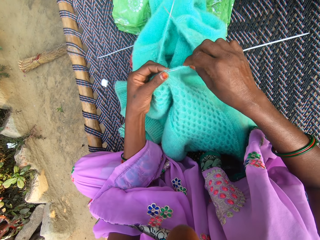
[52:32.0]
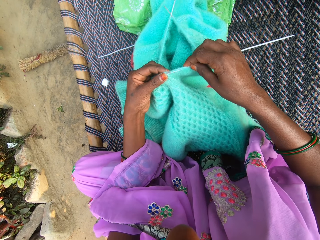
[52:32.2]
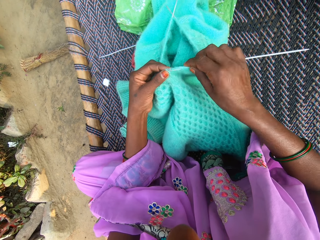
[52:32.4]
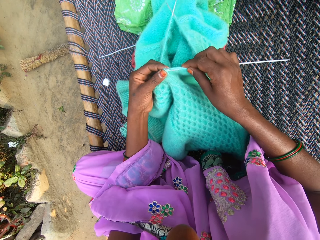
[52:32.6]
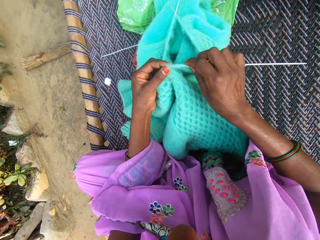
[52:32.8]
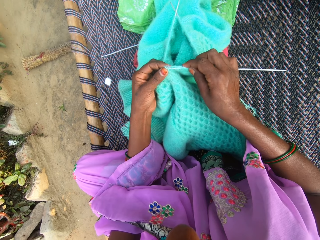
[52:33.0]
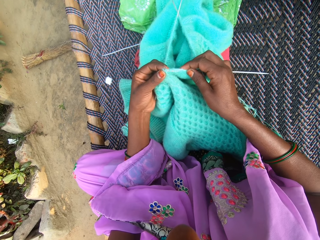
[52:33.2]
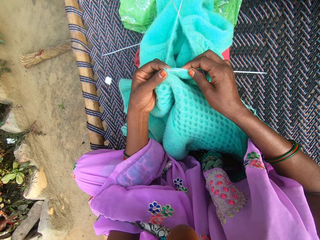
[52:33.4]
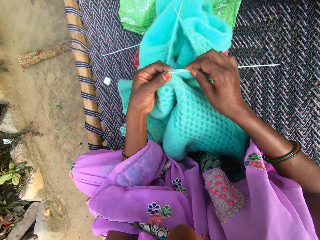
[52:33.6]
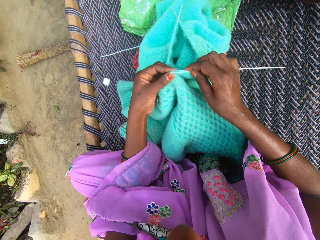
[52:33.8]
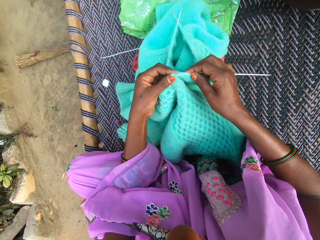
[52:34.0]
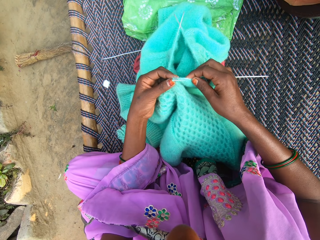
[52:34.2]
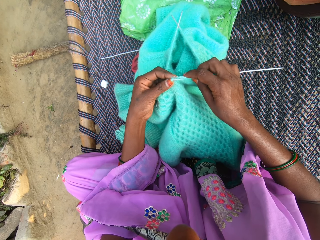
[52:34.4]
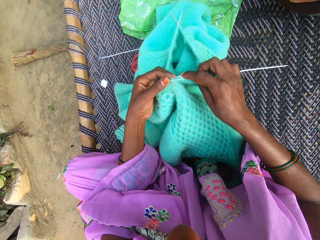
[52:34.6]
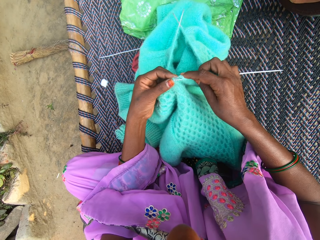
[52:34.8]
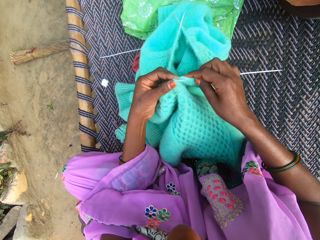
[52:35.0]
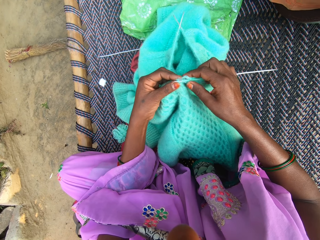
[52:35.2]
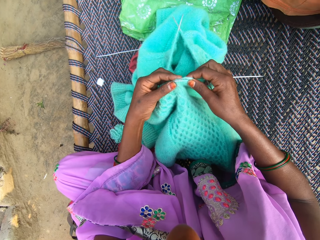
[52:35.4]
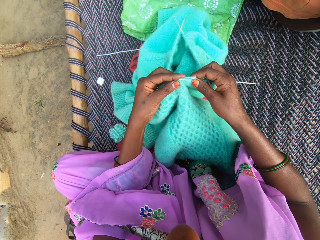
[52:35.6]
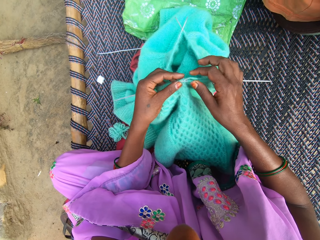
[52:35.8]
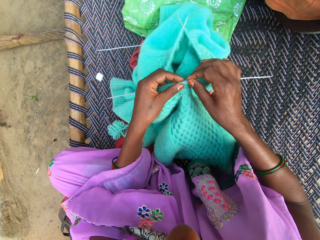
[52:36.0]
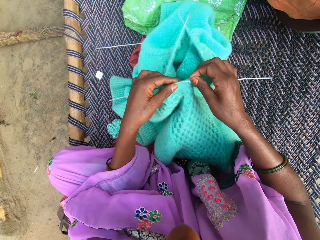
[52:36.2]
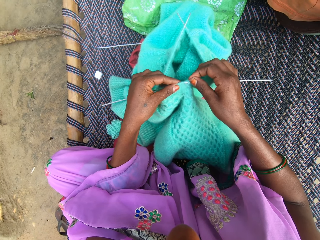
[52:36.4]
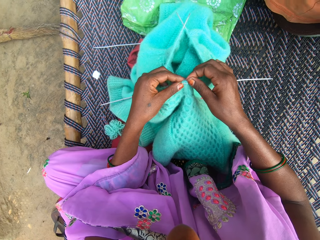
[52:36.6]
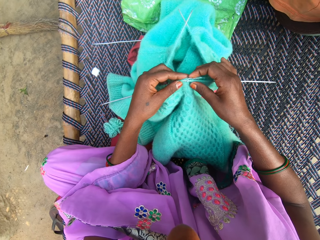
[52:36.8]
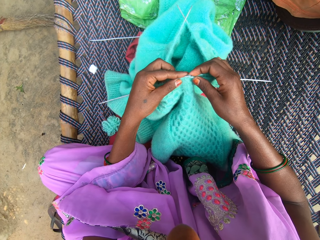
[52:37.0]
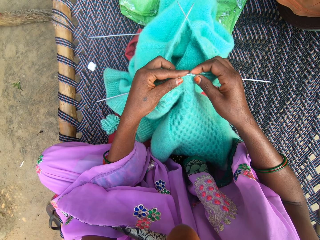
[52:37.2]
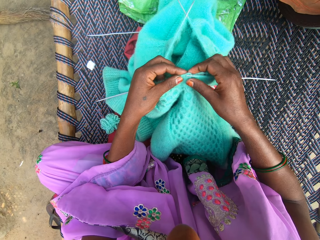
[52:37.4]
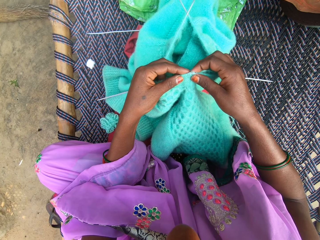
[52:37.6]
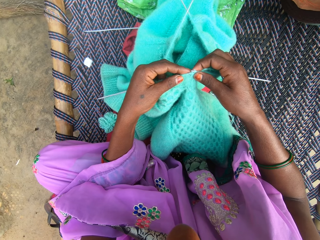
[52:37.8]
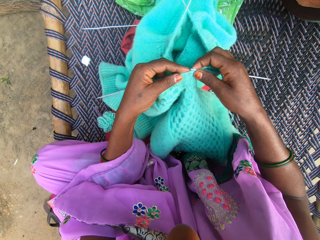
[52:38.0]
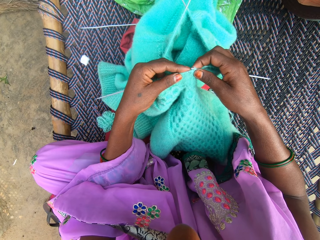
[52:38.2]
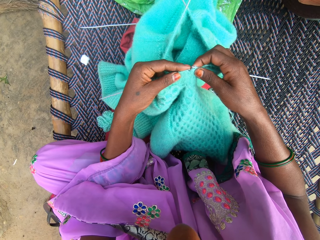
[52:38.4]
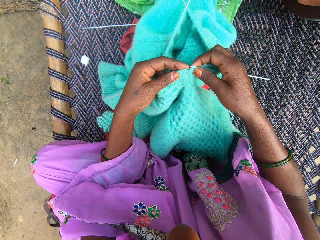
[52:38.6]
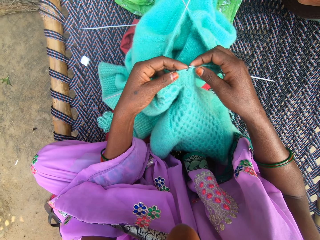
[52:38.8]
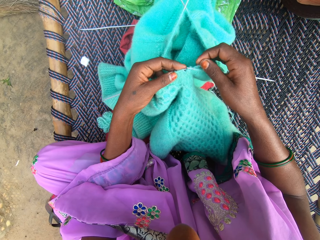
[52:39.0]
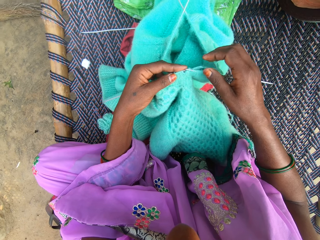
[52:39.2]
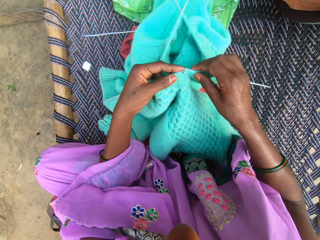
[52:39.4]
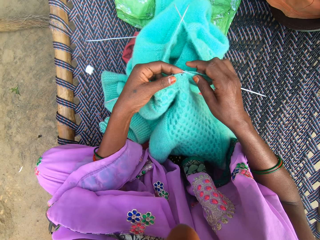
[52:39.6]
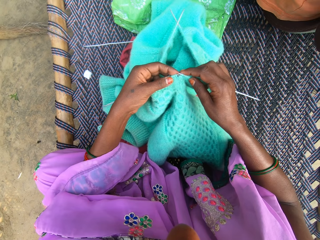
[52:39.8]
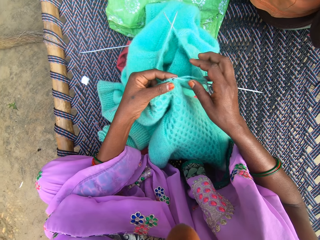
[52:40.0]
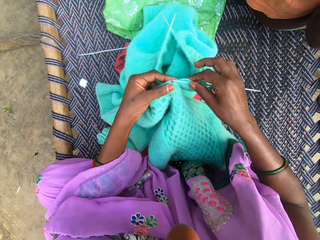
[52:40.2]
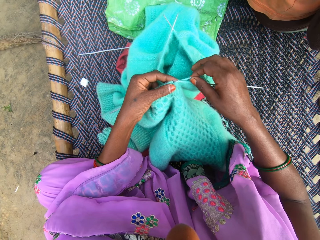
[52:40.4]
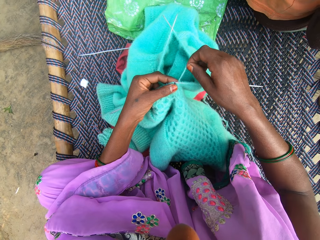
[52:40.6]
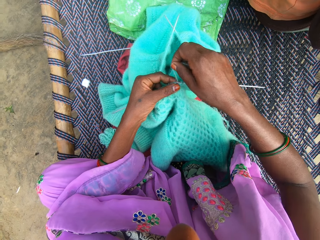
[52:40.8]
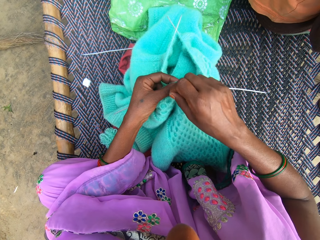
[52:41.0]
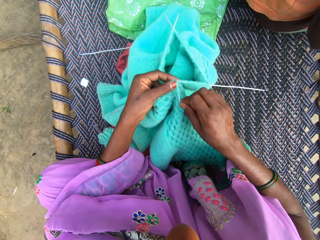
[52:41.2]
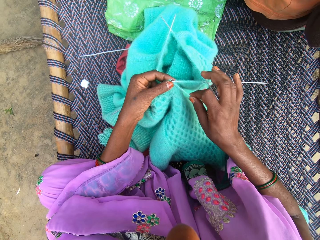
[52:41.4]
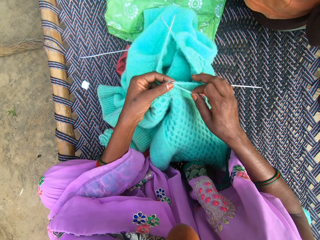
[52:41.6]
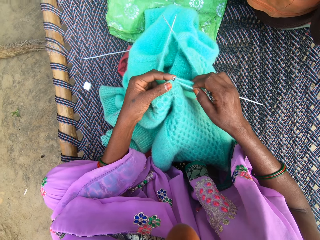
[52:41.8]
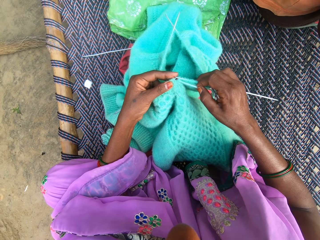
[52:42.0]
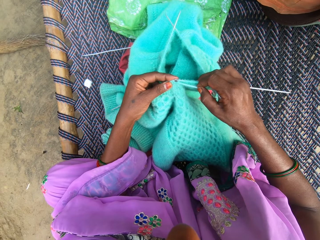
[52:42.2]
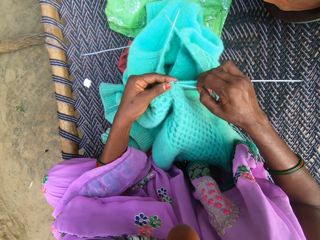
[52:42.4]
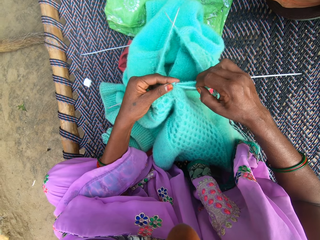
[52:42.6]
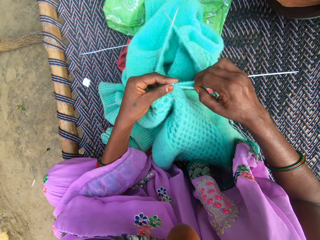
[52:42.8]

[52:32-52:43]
The camera wearer aligns the fabric. They sew the fabric.

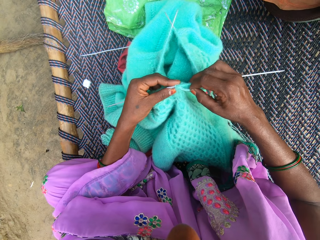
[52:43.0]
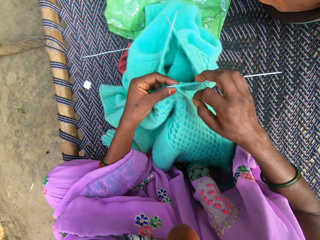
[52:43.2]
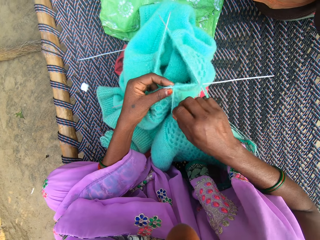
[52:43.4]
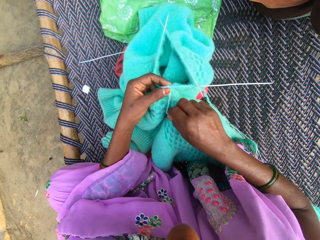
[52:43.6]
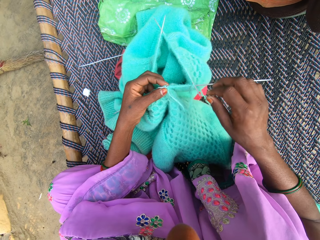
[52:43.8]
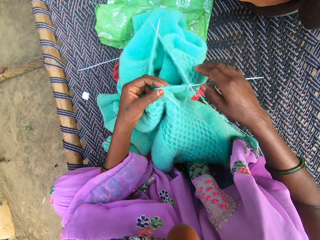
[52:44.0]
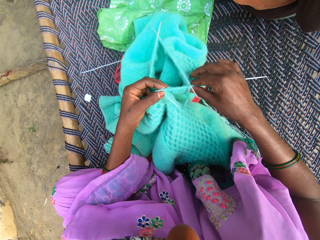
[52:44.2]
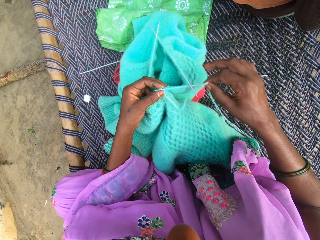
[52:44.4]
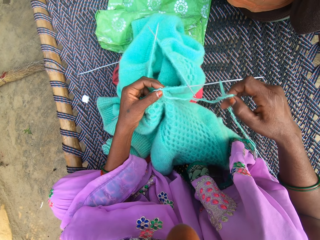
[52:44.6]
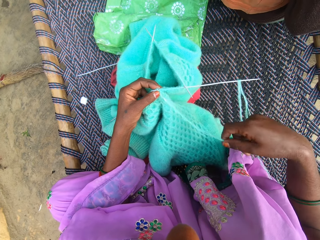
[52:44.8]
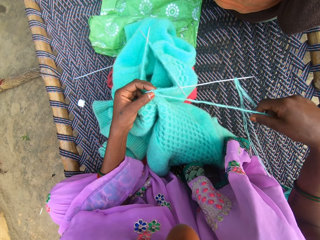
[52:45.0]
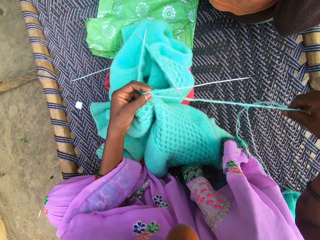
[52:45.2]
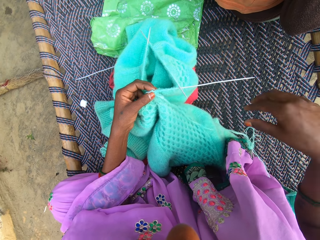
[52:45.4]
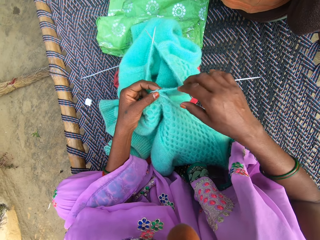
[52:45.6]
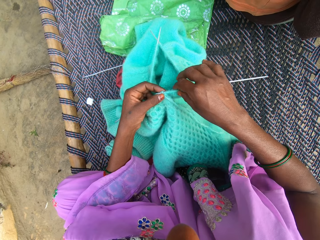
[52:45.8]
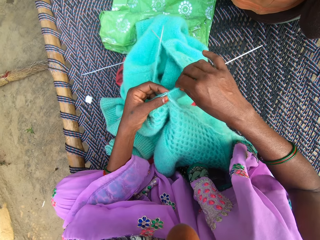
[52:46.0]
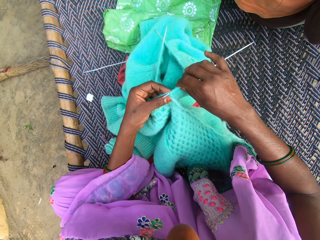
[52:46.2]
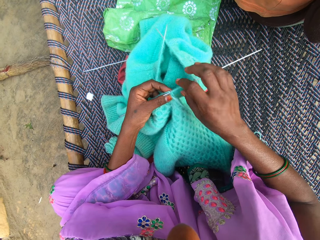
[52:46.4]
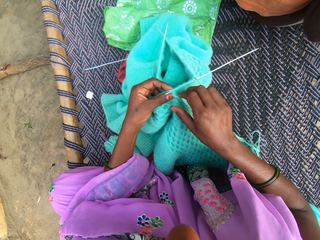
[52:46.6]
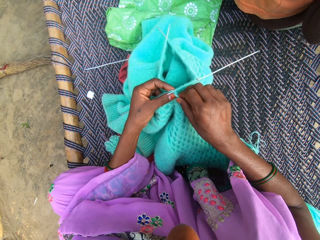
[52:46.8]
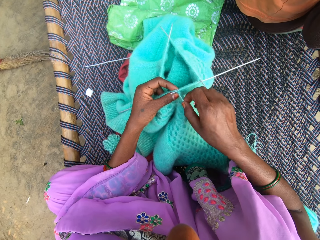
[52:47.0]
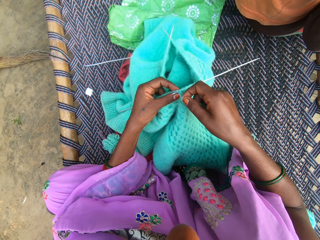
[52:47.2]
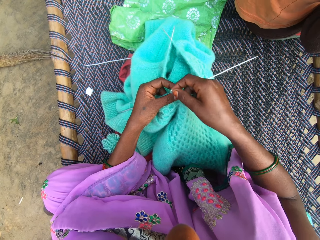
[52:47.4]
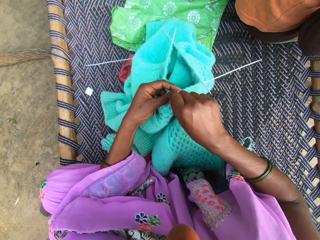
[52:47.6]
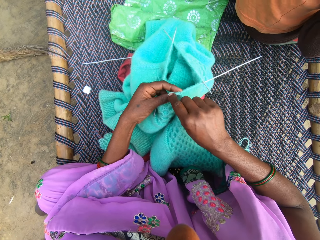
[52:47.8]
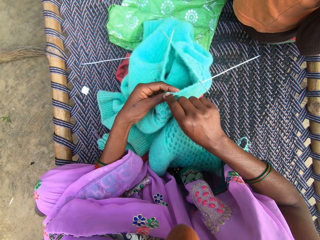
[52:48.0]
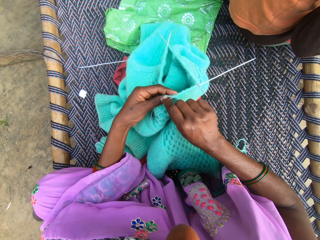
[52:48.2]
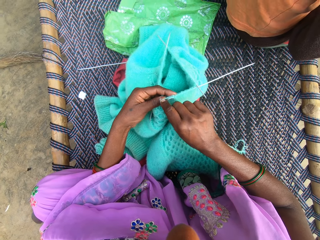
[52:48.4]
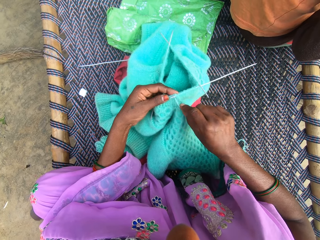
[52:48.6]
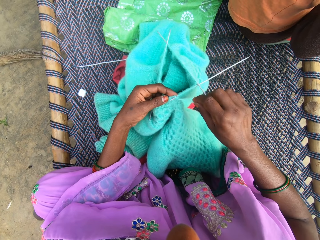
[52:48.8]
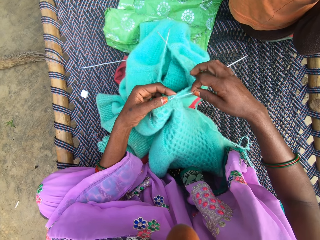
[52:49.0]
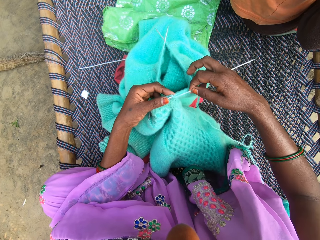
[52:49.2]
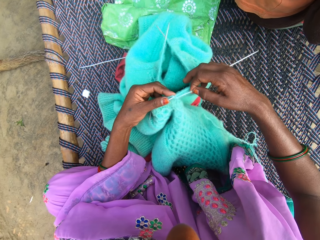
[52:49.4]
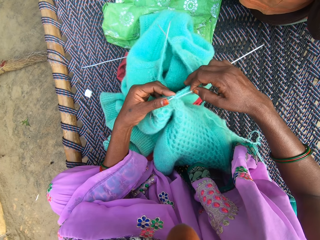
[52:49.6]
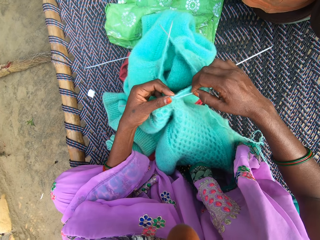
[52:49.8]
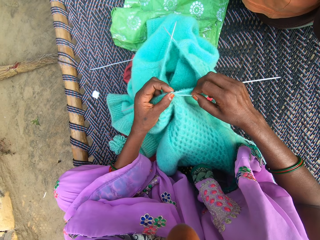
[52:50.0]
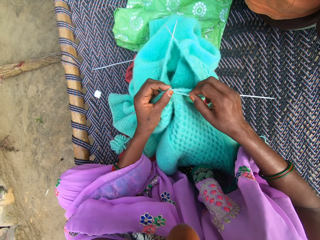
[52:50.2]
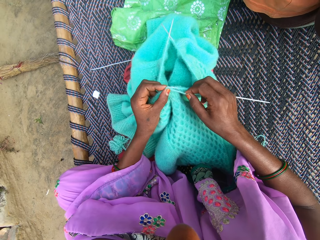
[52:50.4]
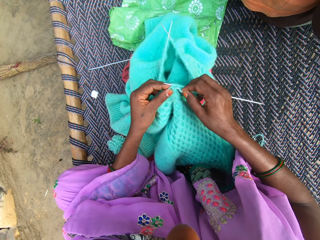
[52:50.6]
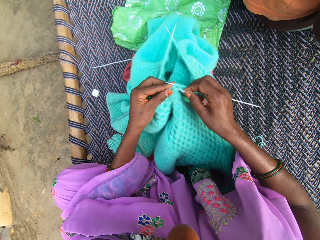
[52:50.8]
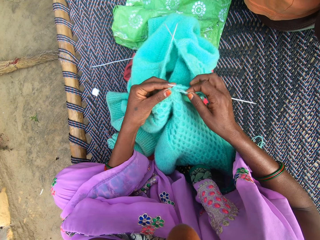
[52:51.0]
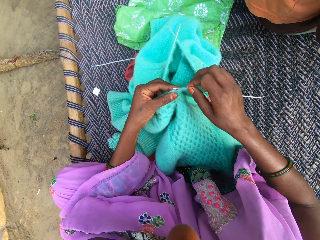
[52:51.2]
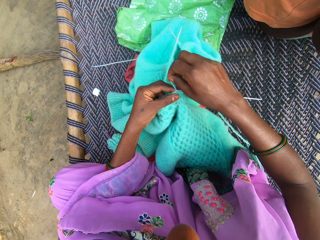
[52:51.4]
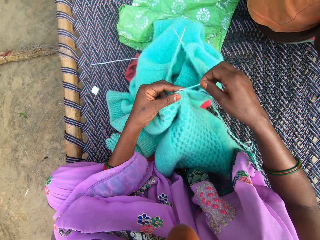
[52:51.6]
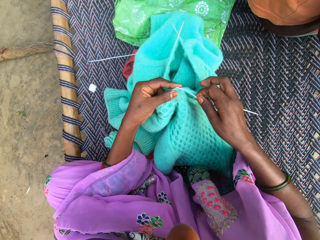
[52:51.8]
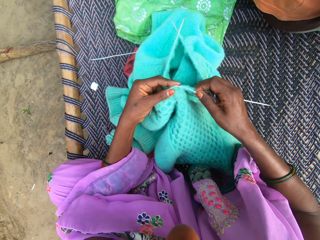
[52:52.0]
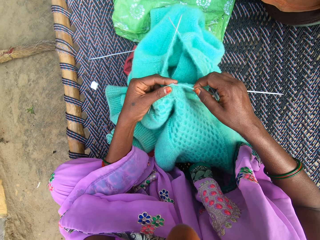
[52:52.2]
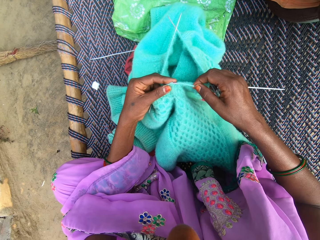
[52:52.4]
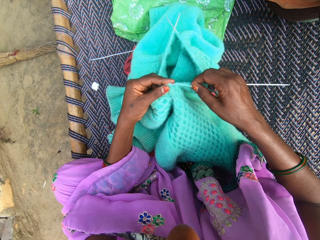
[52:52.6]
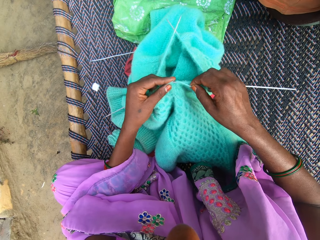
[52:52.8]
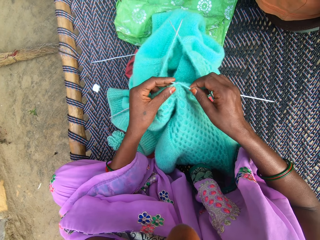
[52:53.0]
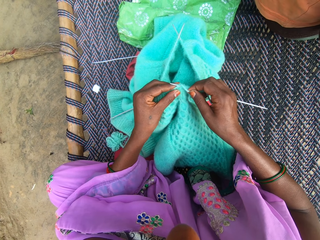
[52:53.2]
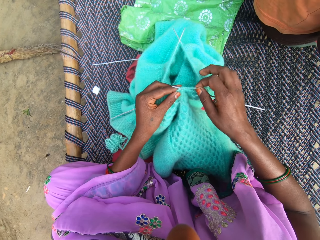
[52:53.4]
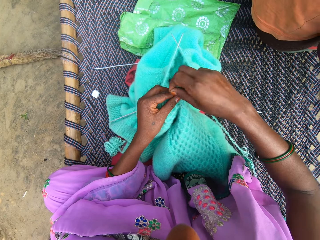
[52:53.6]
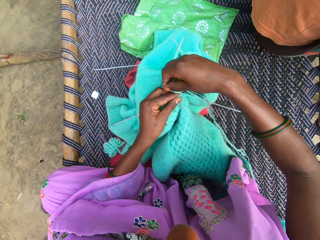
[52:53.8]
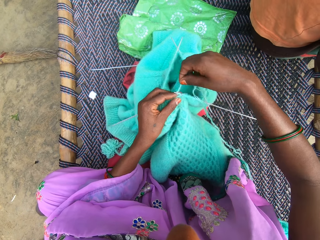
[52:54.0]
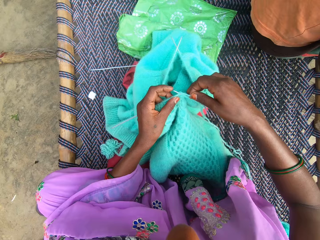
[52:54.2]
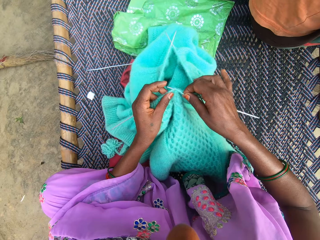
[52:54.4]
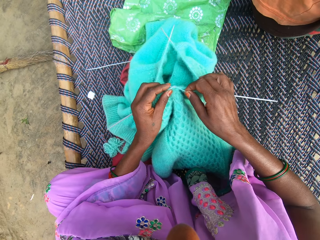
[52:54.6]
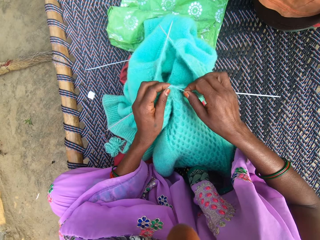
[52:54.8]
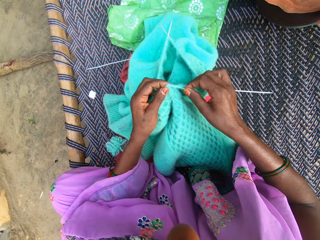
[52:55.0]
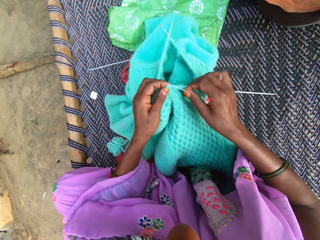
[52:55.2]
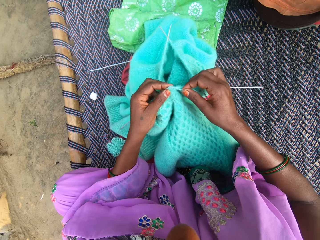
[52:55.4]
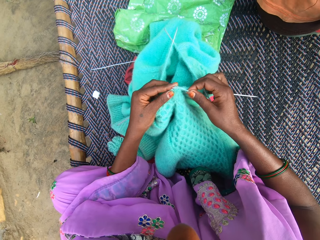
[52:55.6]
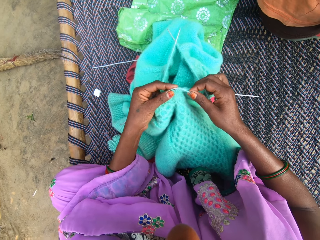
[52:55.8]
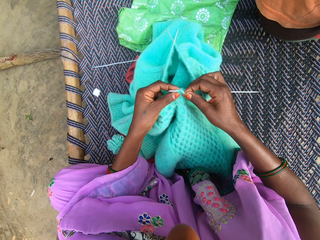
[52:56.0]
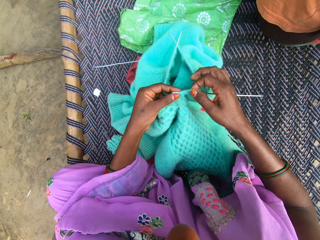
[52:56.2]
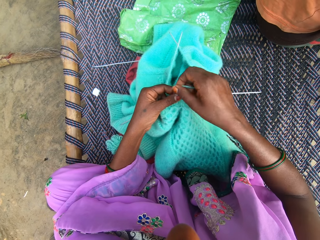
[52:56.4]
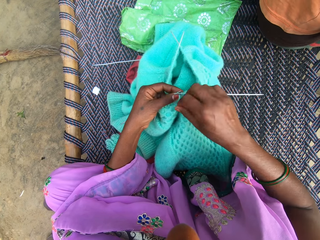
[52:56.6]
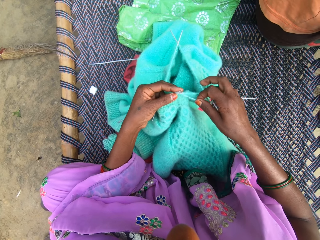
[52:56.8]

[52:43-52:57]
The camera wearer aligns the thread. They sew the fabric.
